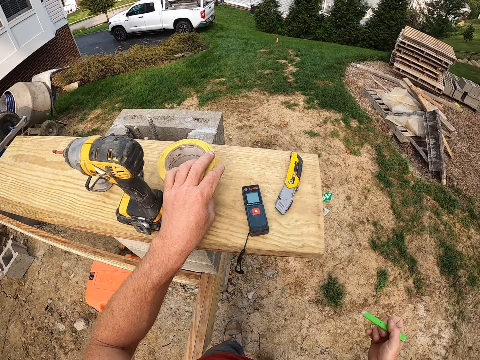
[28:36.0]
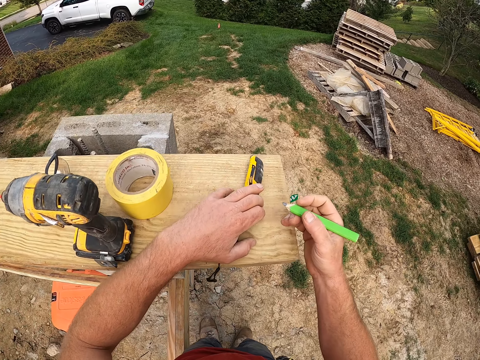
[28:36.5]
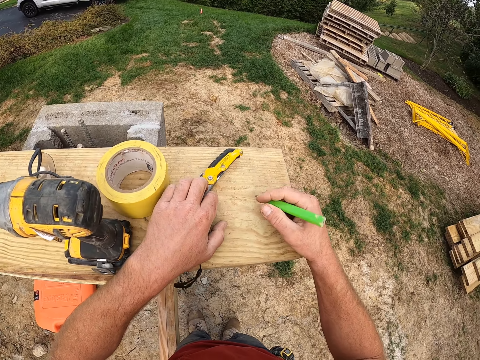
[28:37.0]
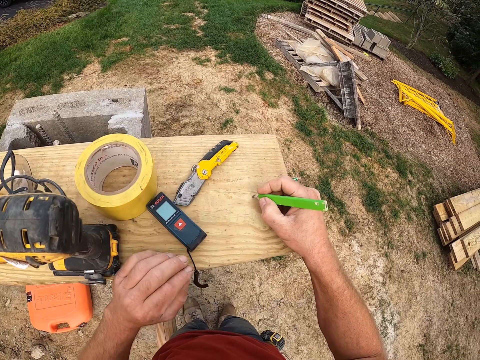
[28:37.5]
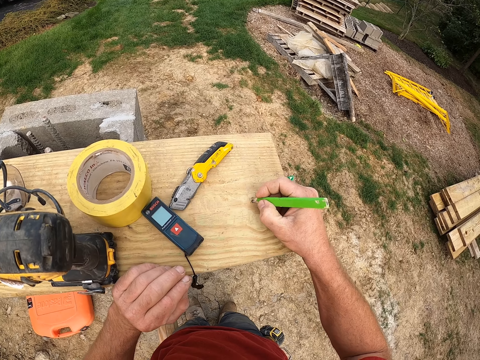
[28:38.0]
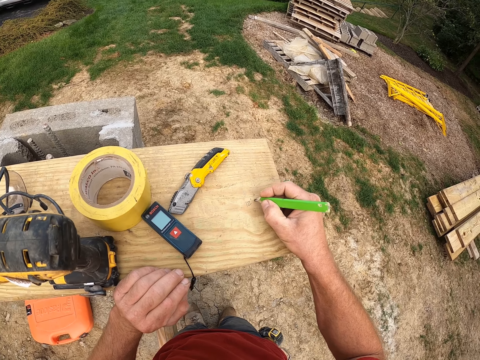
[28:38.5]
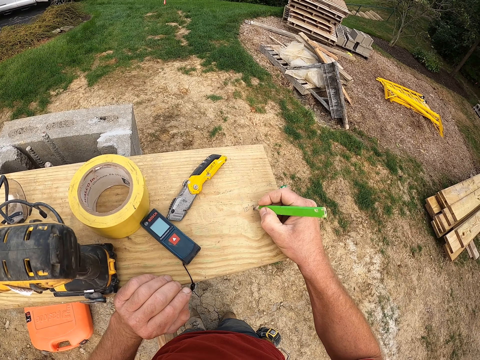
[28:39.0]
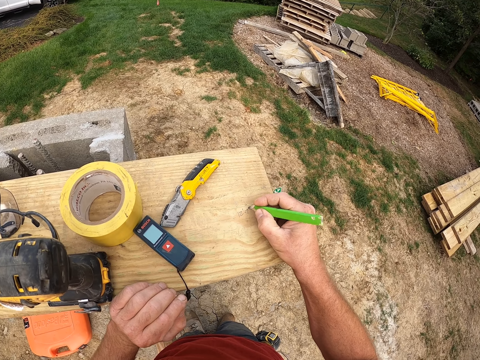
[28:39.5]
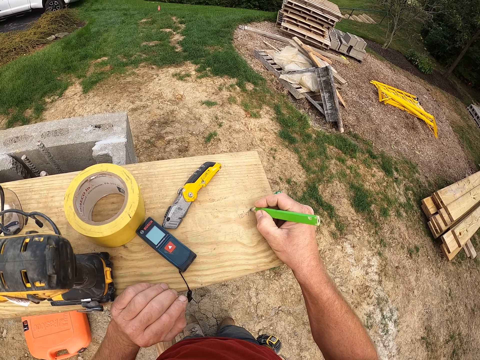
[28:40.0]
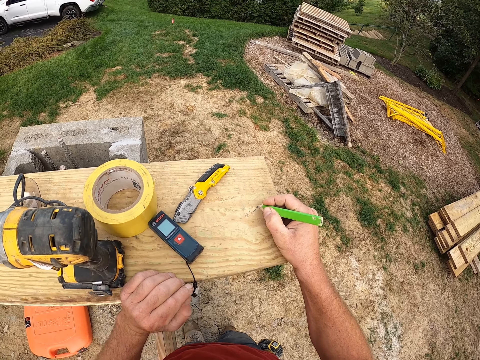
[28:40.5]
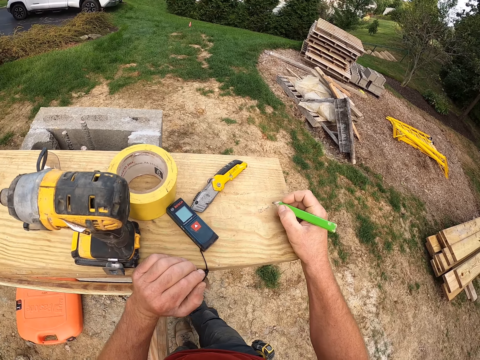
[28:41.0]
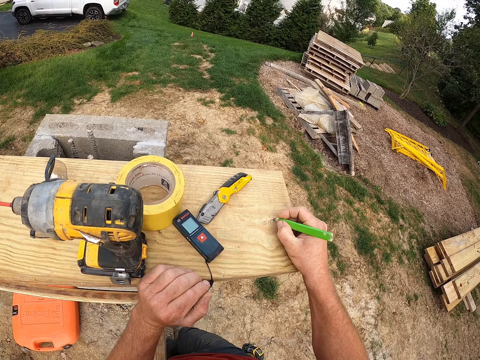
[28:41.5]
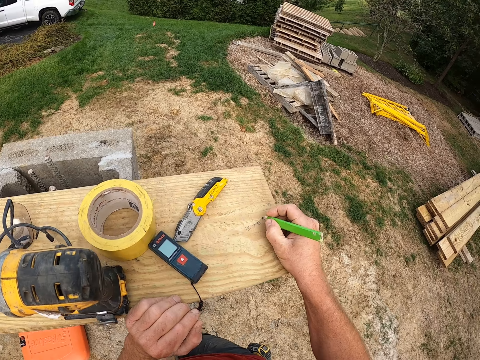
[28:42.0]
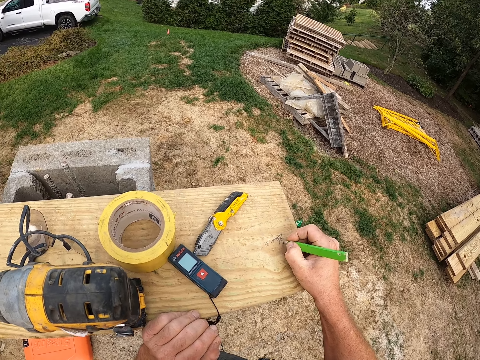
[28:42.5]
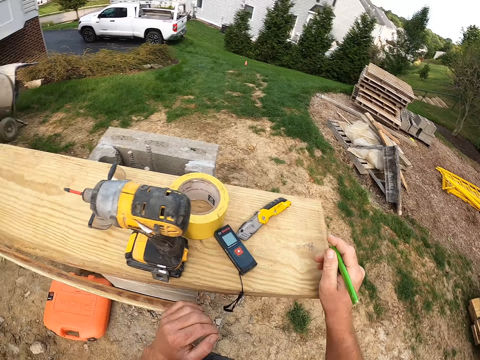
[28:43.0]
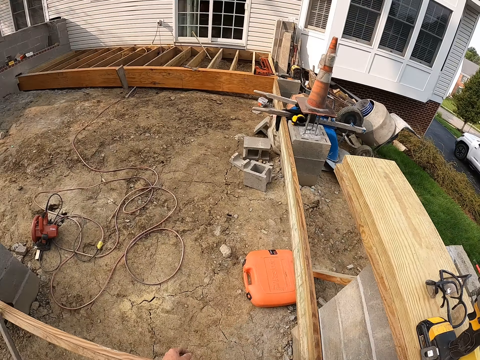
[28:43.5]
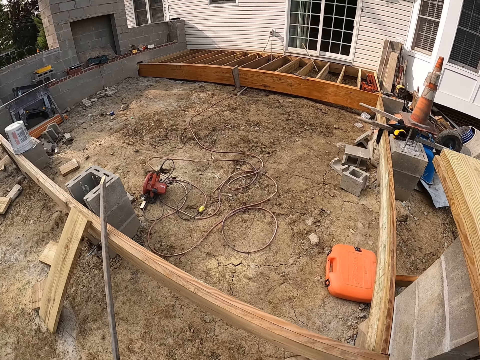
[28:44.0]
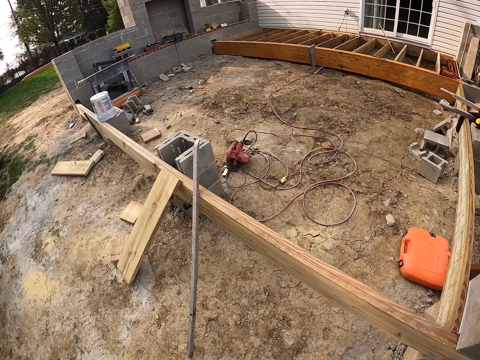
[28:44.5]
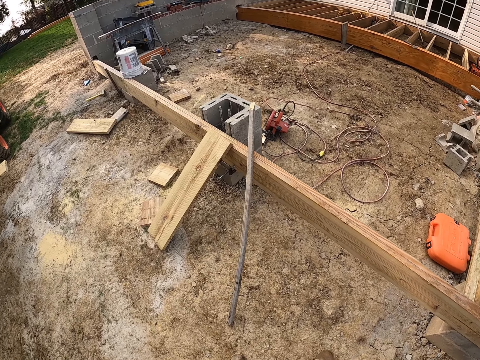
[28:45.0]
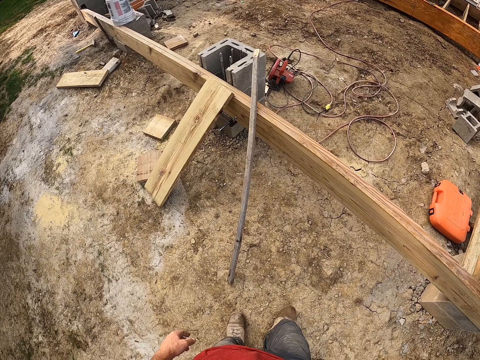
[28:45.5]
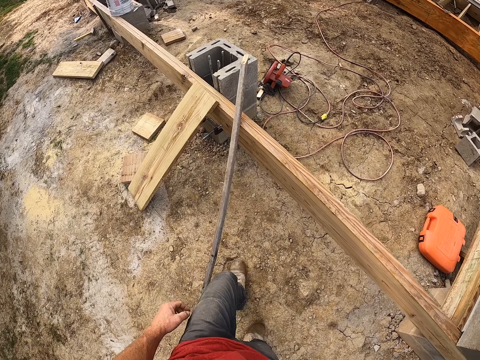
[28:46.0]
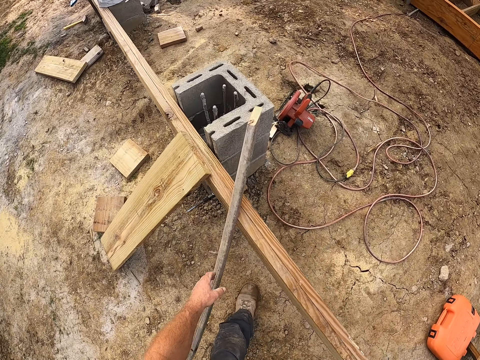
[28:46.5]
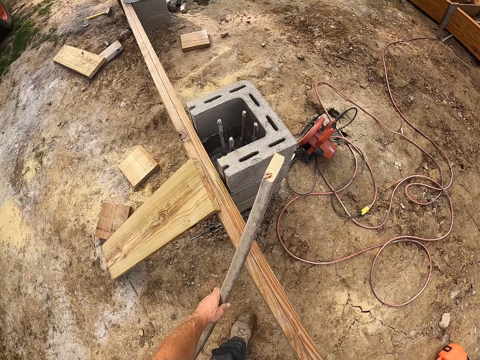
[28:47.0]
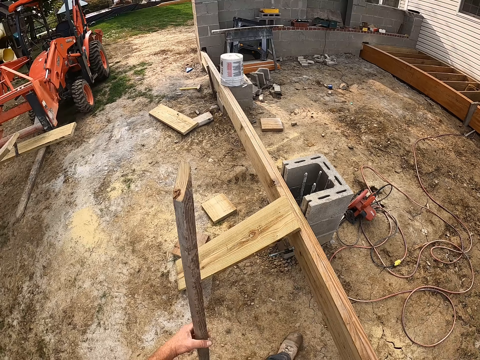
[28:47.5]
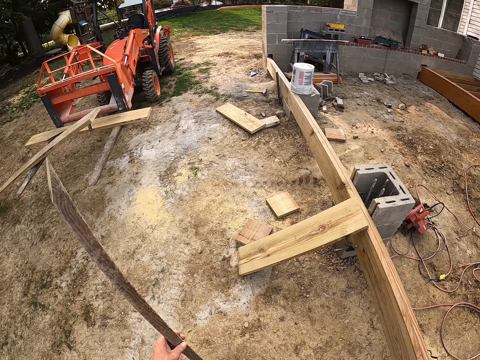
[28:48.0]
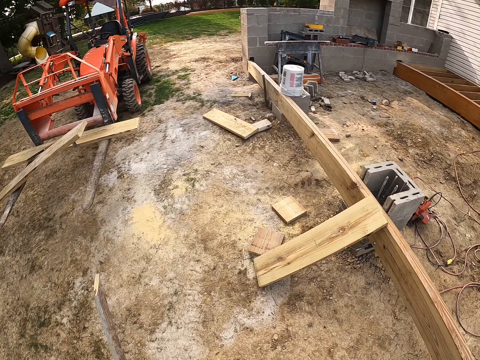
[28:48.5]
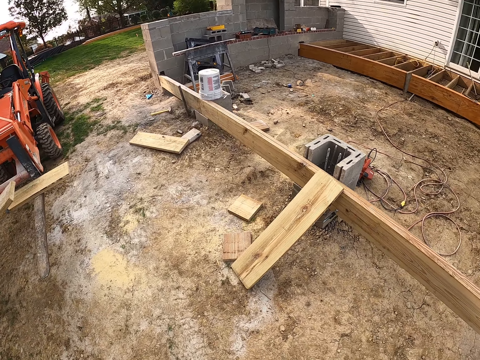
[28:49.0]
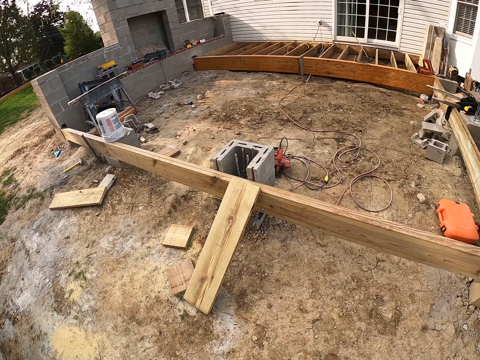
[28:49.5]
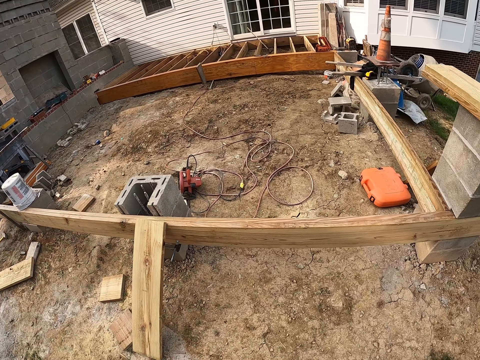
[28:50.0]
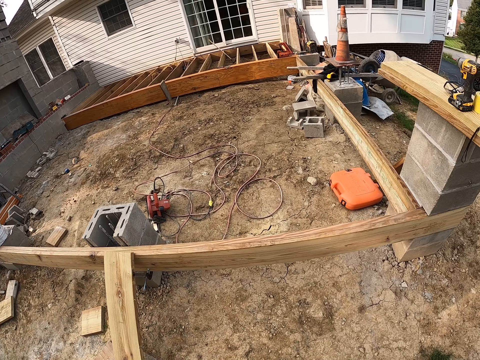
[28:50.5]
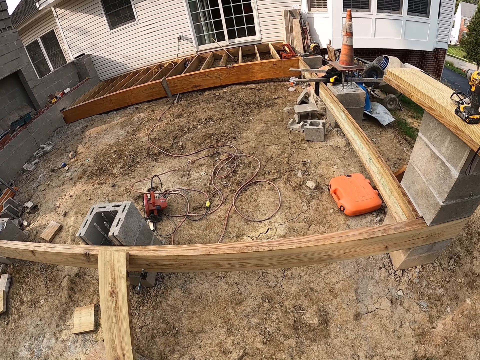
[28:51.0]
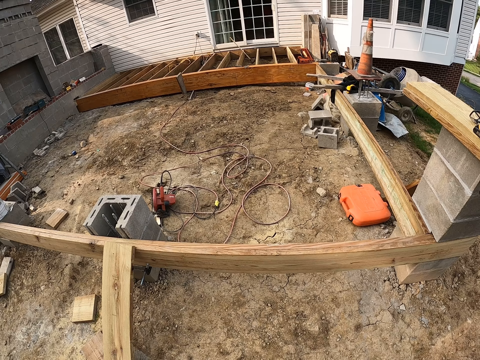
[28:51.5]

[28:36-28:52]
The camera wearer moves the paper tape, hand cutter and the gauge on the wooden plank. They write on the wooden plank with the pencil. They pick up a wooden rod from the ground.

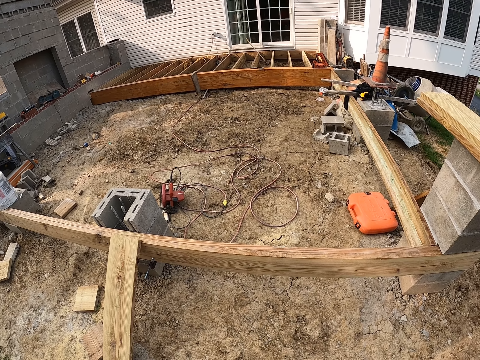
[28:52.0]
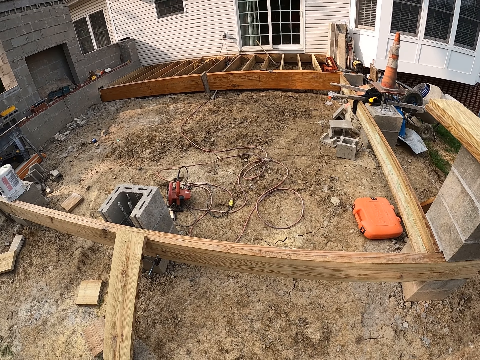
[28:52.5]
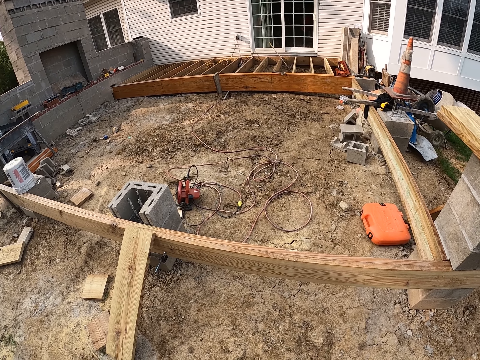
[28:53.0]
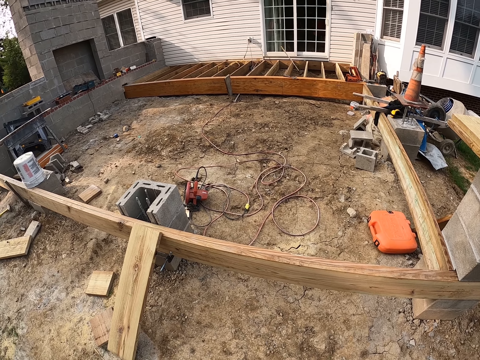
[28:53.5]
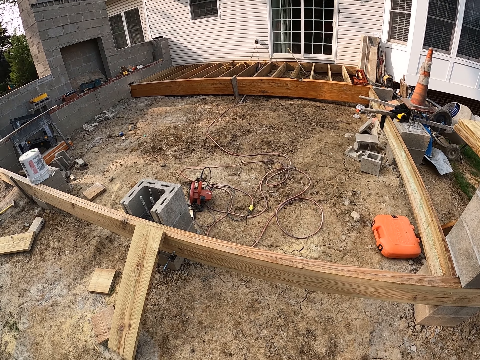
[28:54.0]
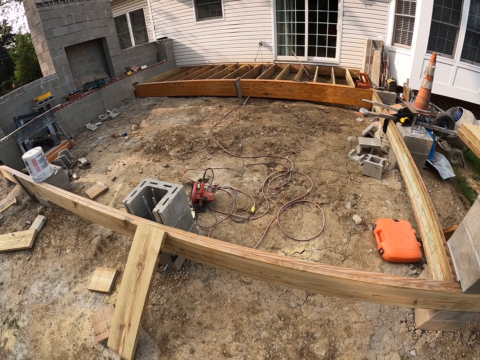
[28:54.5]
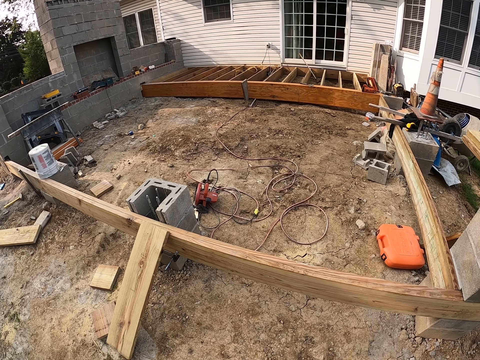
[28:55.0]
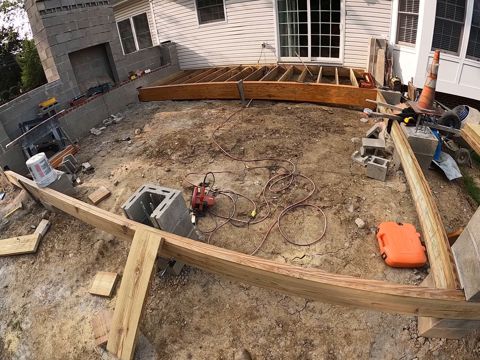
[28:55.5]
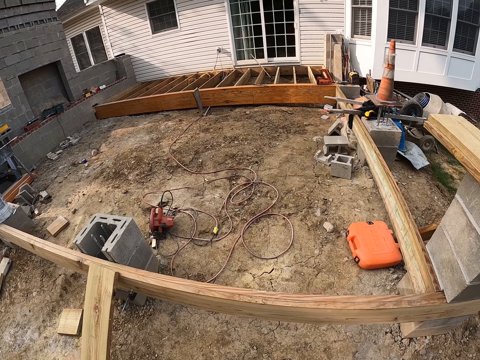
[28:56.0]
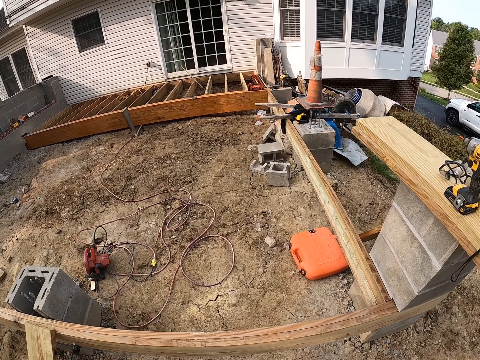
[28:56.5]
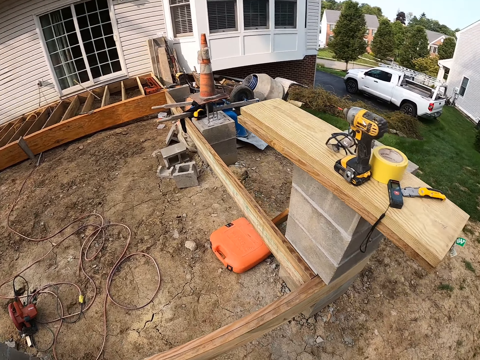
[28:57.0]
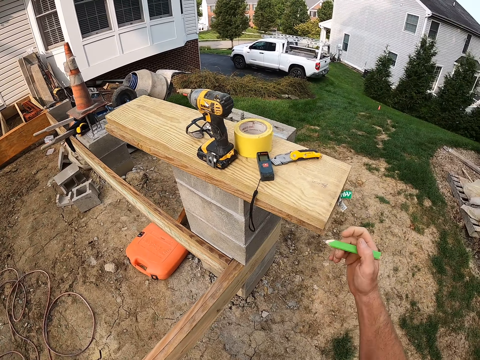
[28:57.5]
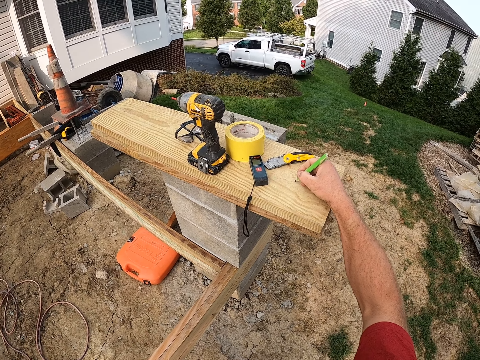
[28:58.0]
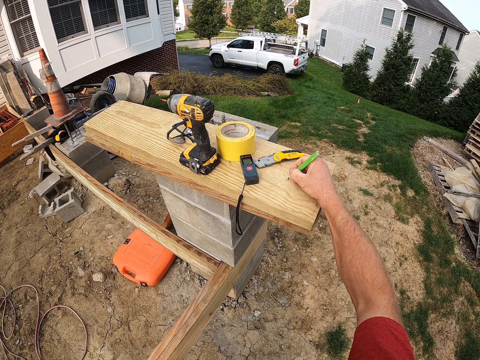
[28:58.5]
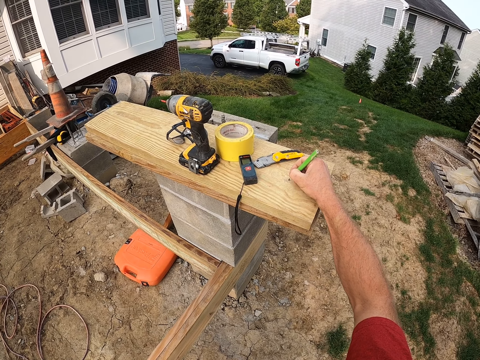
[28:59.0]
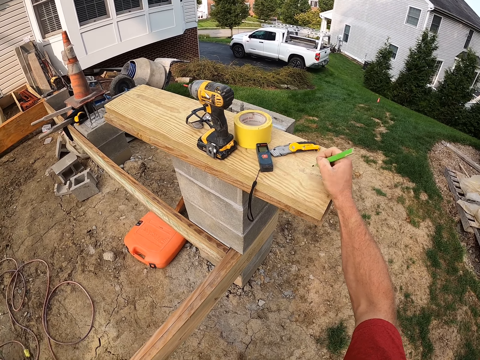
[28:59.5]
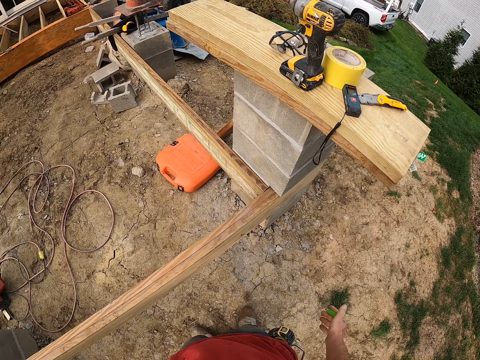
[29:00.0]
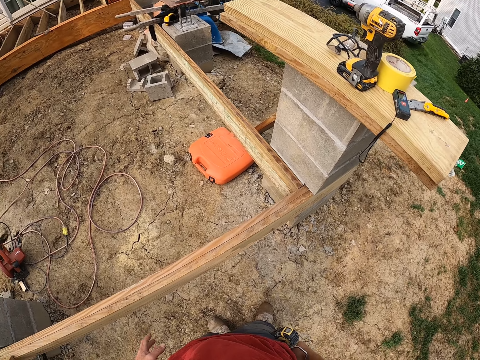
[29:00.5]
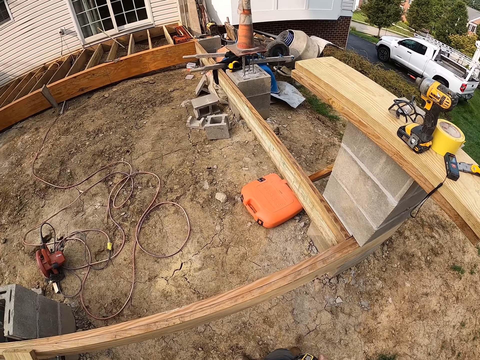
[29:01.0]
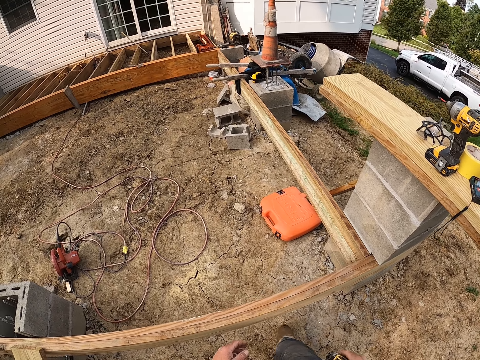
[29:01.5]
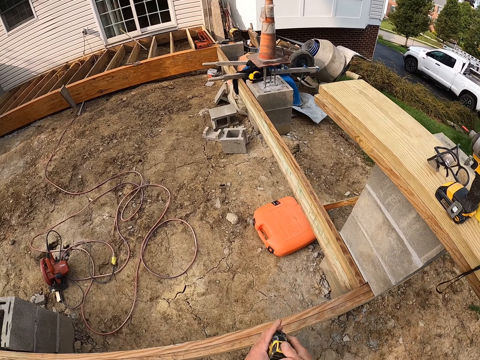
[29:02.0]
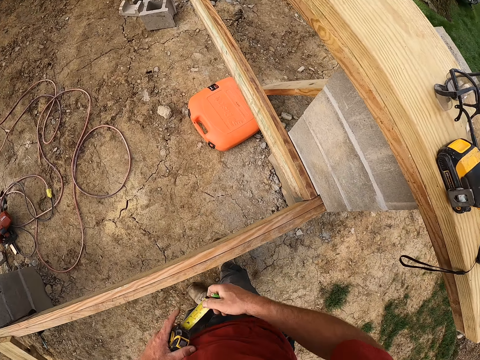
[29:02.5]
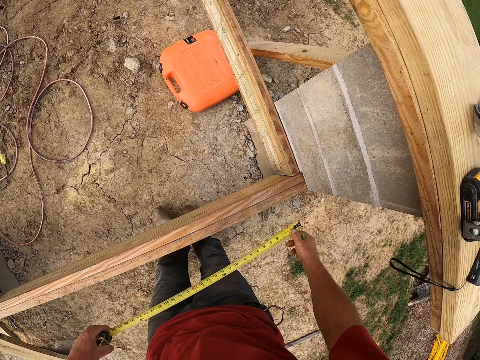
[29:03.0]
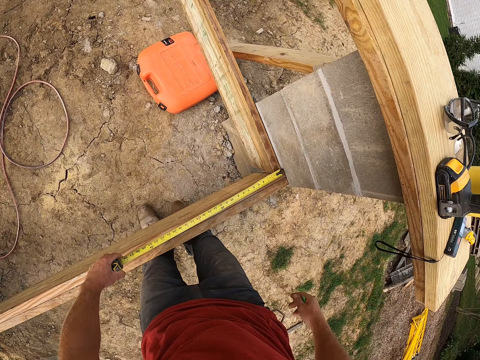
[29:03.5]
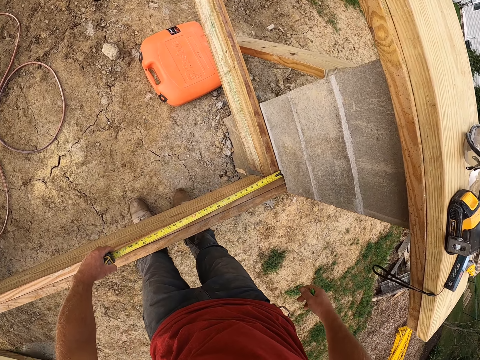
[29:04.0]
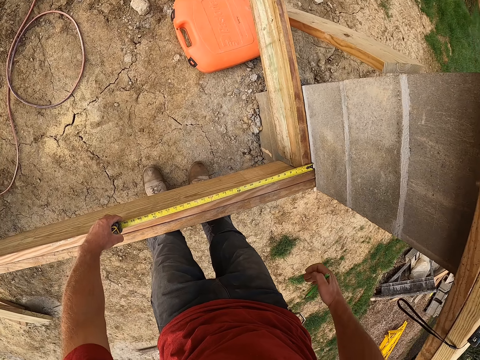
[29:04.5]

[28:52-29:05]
The camera wearer writes on the wooden plank with the pencil. They draw out the measuring tape. They measure the wooden plank with the measuring tape.
